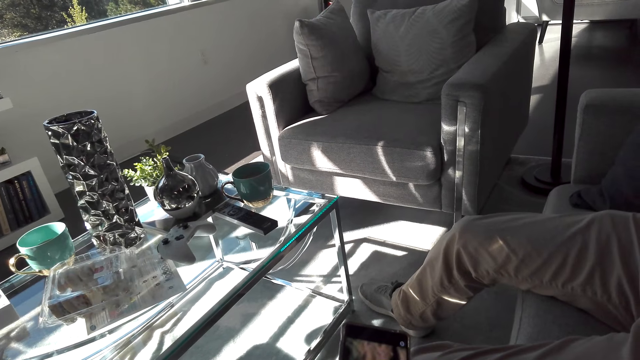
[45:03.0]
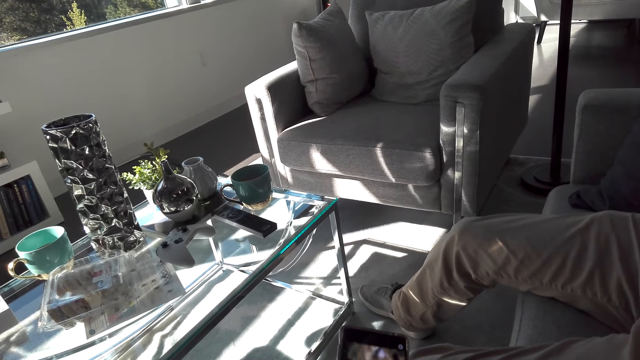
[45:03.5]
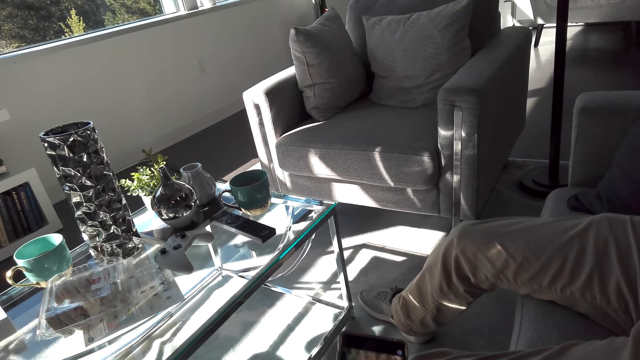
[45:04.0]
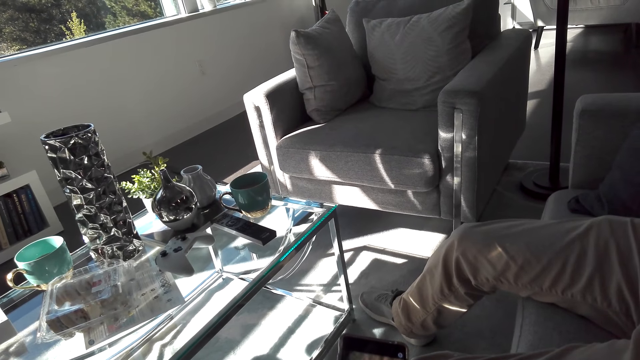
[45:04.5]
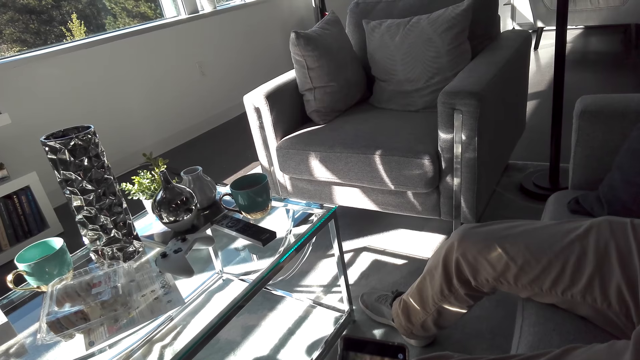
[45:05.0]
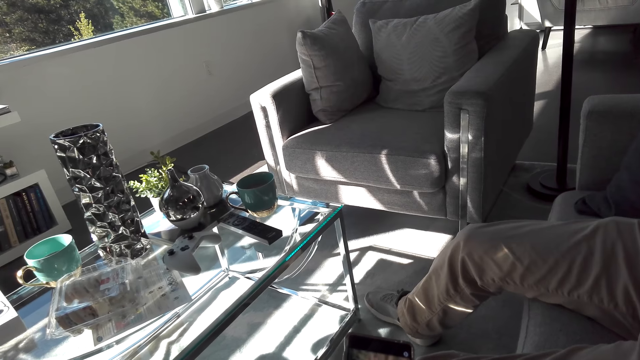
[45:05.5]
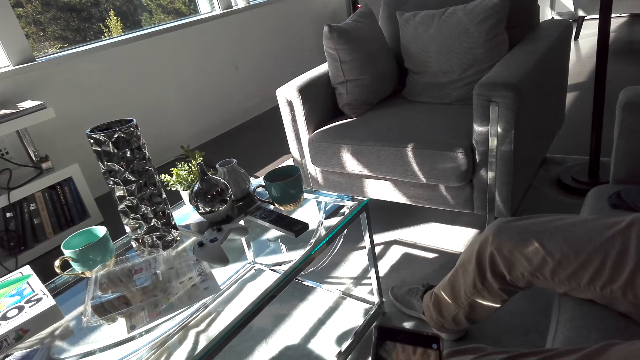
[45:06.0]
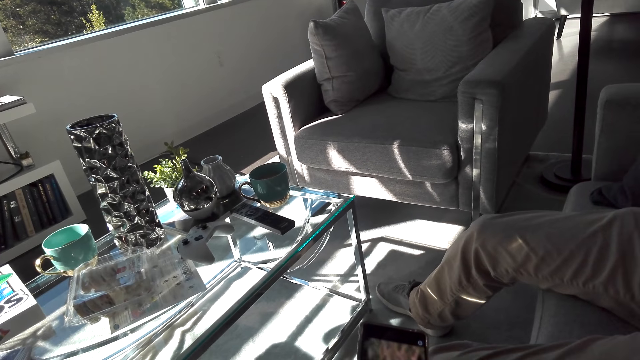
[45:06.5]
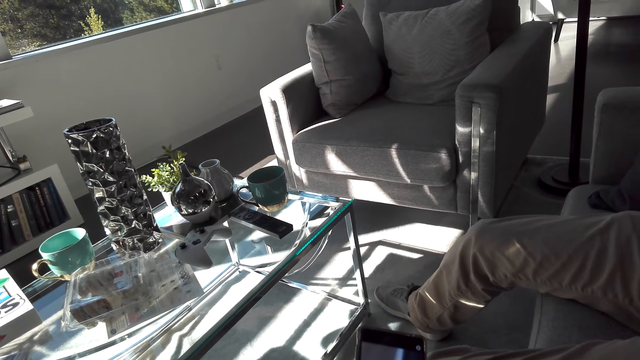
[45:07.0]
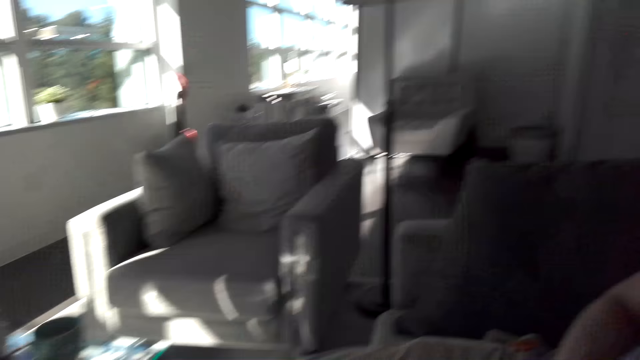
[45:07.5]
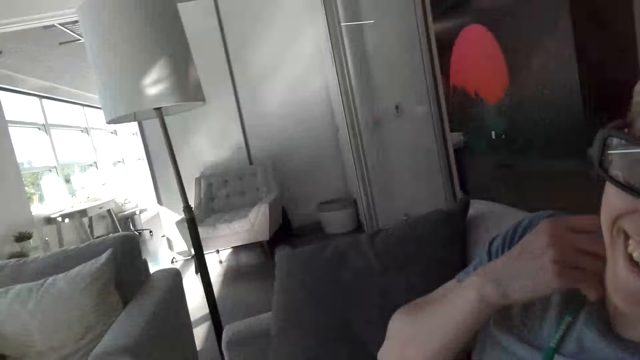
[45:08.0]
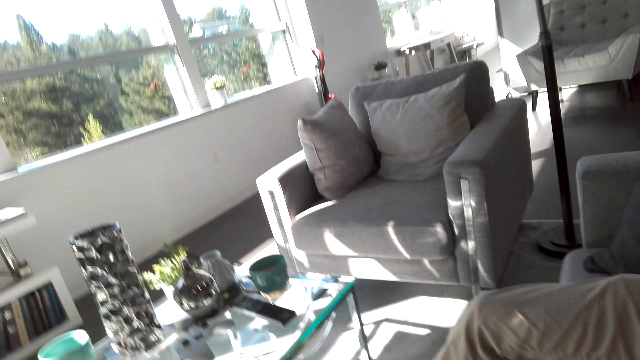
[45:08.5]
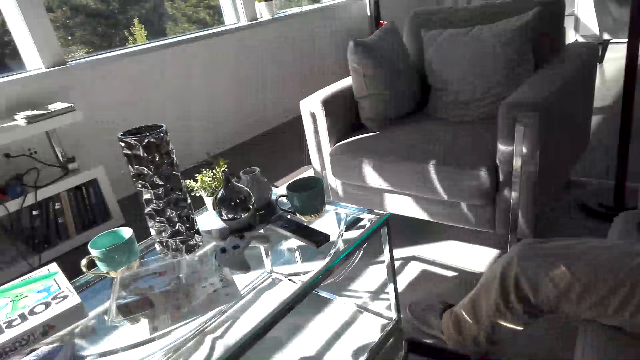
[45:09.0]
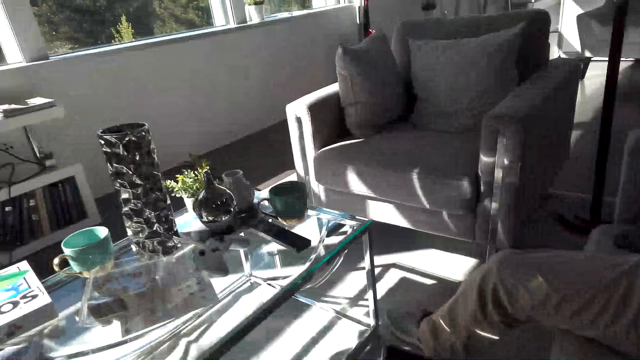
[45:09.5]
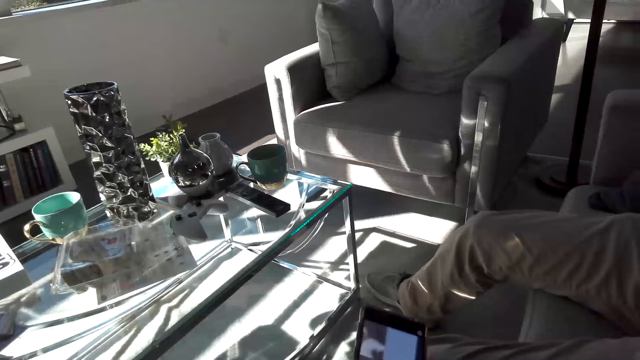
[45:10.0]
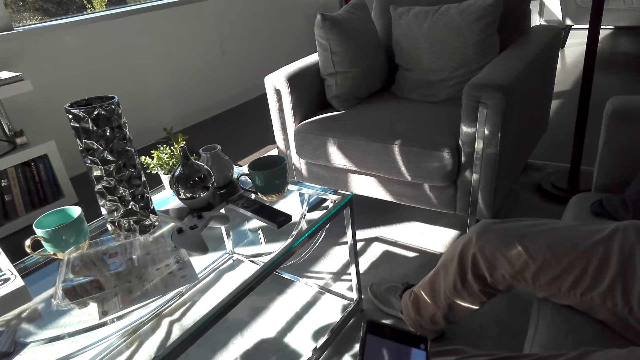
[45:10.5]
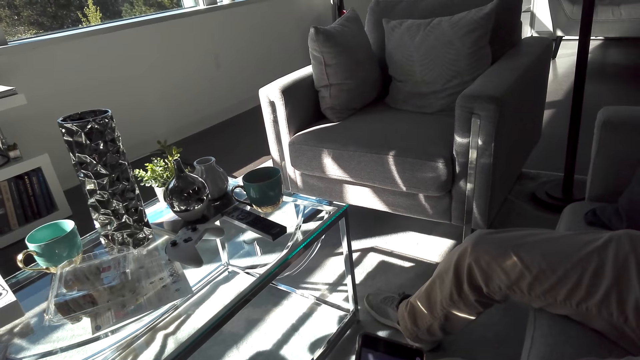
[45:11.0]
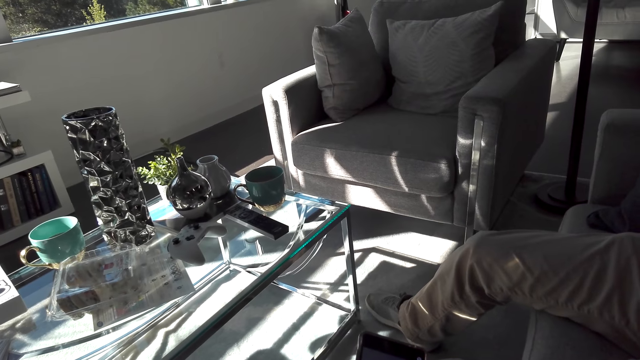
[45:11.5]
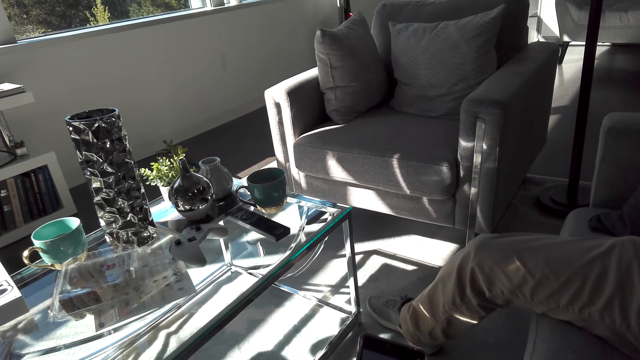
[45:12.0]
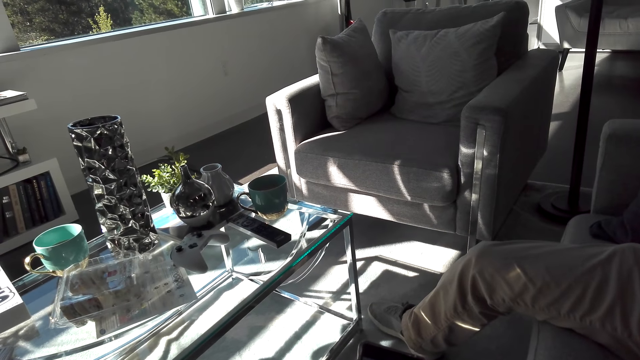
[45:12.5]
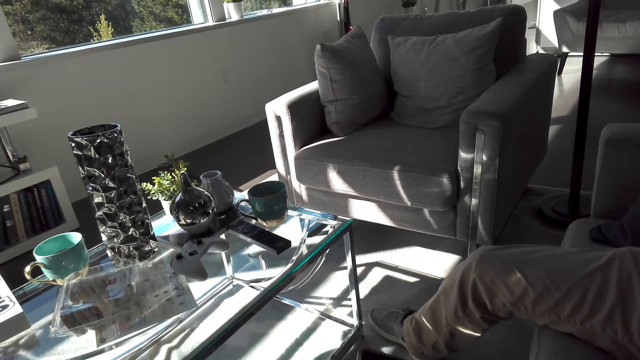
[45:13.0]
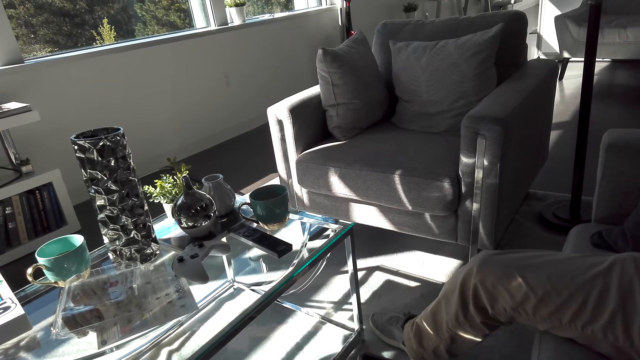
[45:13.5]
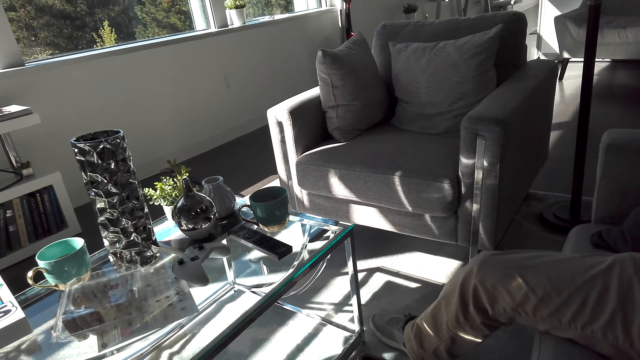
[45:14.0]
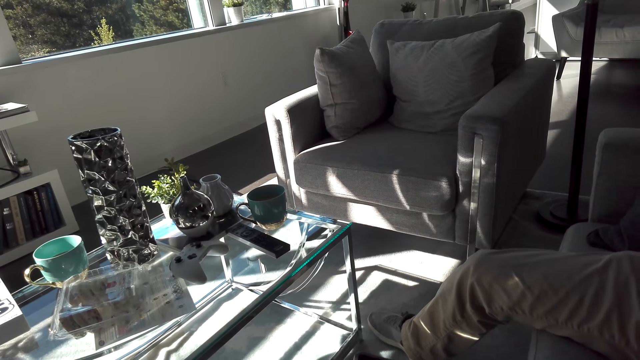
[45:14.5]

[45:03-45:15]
The camera wearer talks to a man. They look around. They watch a video on the phone.

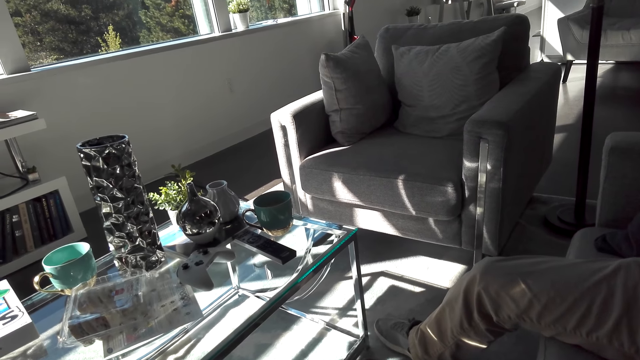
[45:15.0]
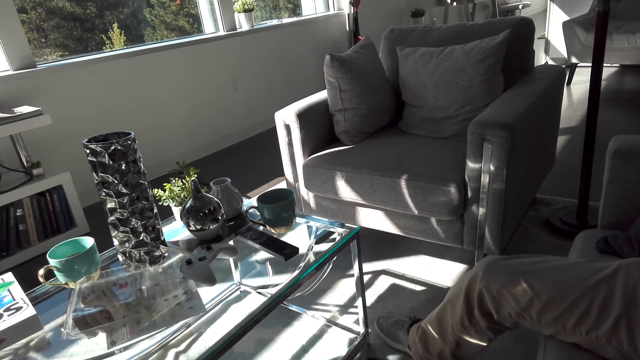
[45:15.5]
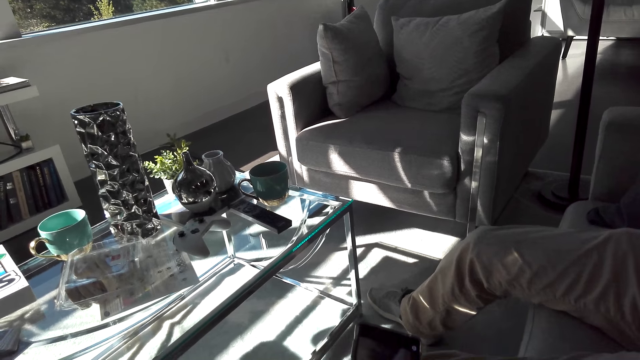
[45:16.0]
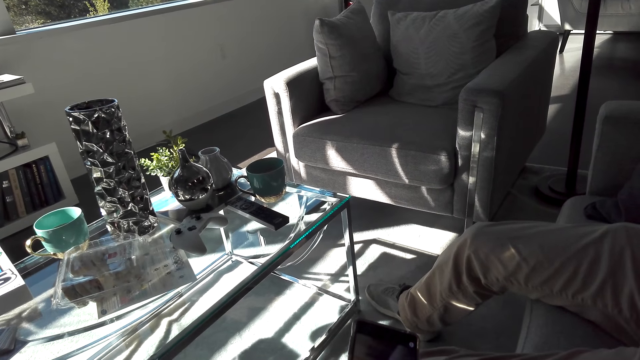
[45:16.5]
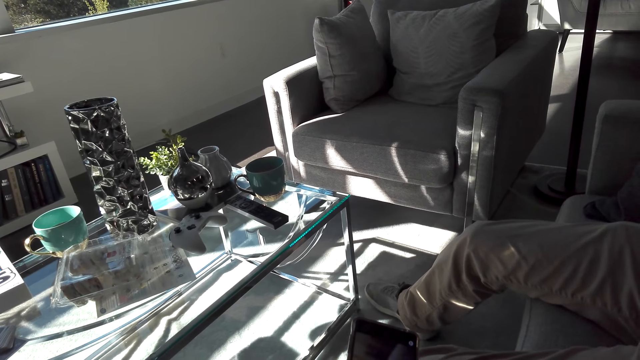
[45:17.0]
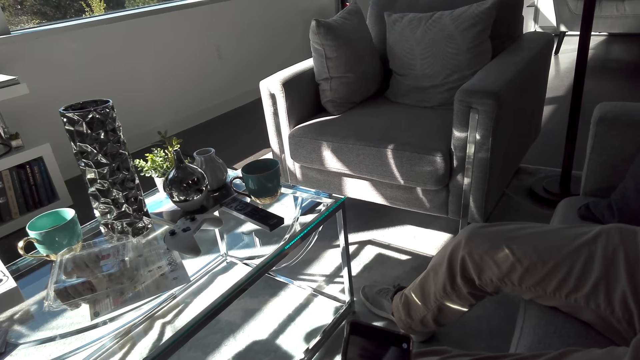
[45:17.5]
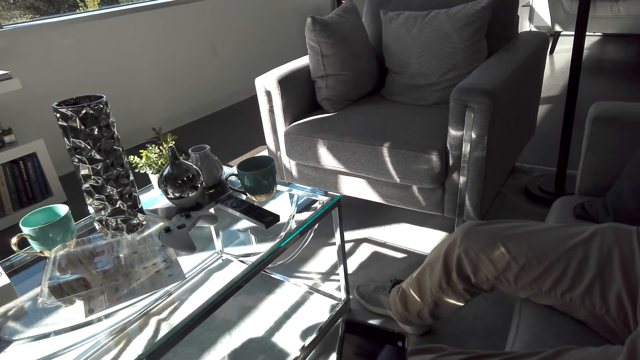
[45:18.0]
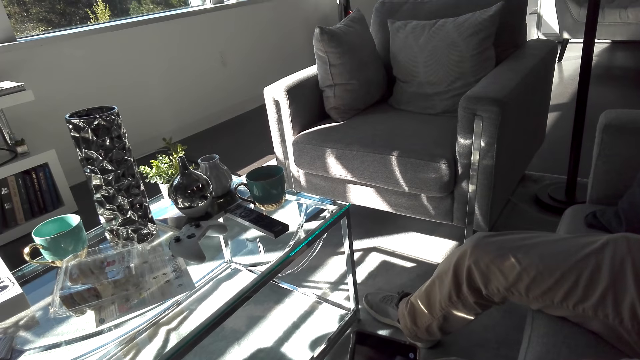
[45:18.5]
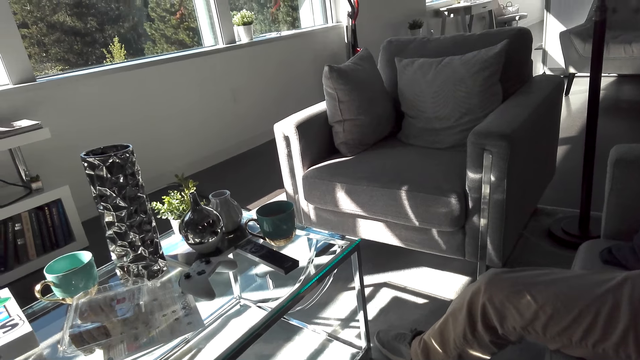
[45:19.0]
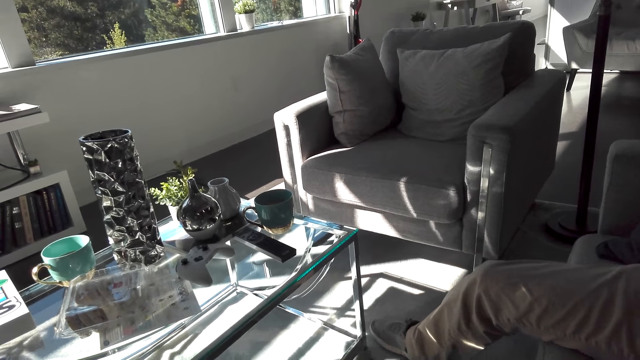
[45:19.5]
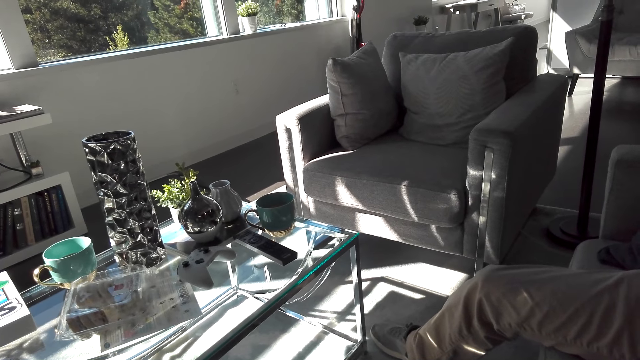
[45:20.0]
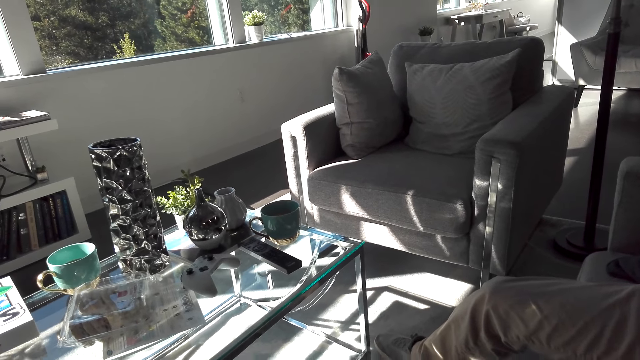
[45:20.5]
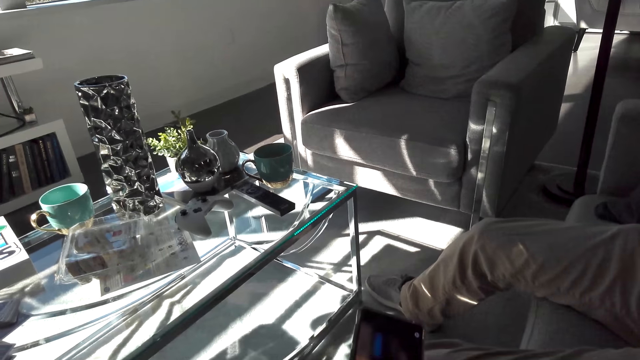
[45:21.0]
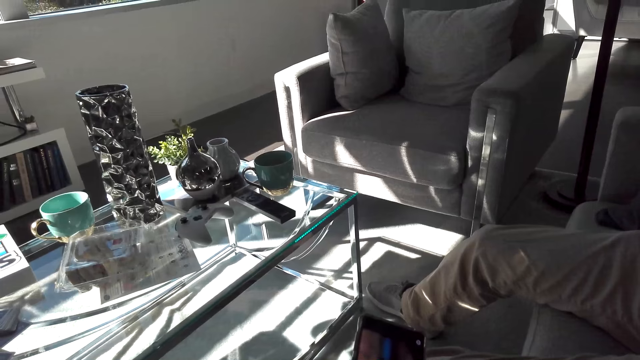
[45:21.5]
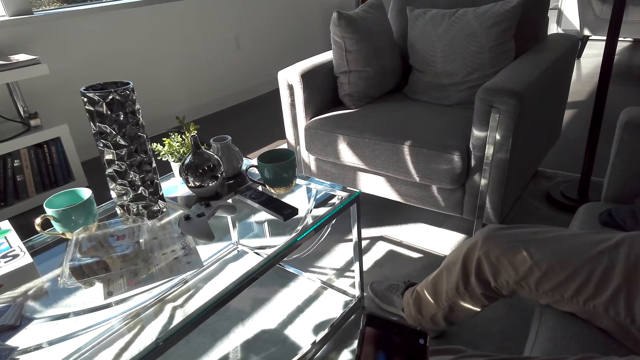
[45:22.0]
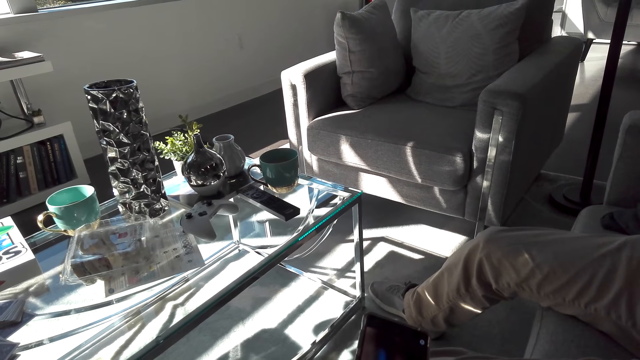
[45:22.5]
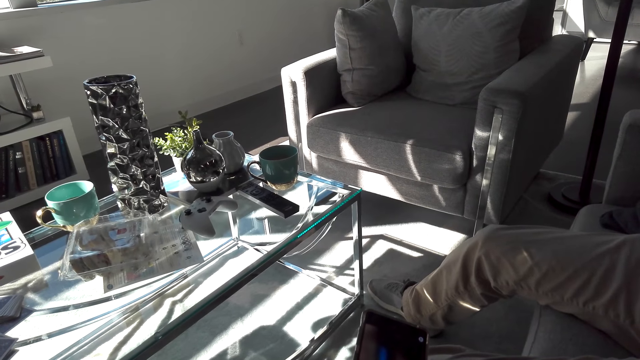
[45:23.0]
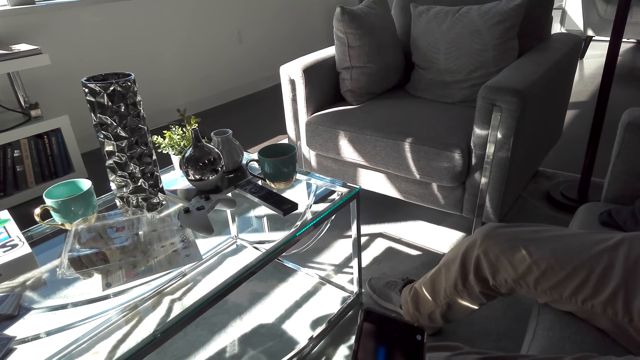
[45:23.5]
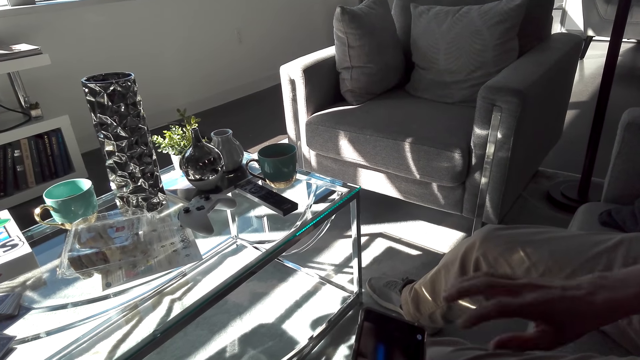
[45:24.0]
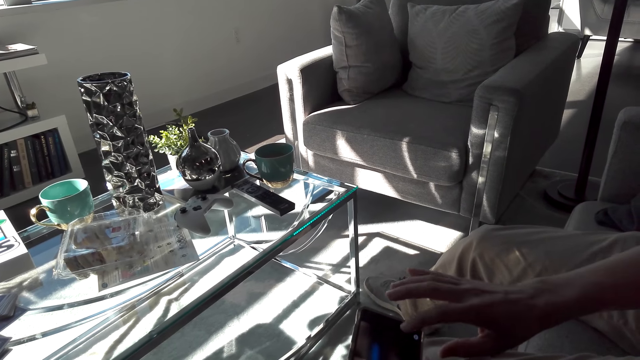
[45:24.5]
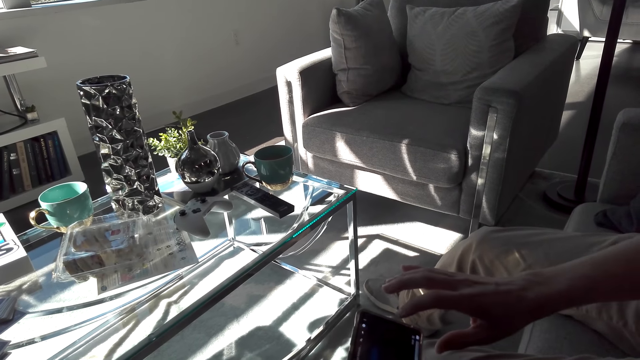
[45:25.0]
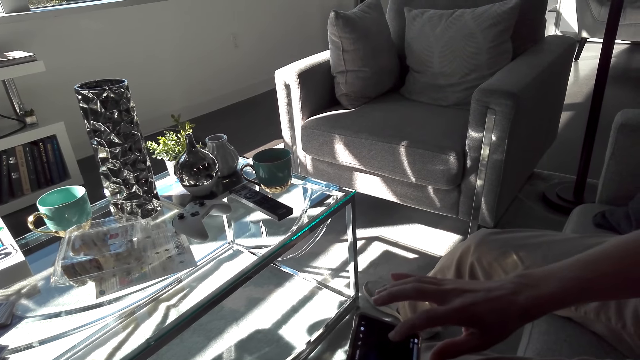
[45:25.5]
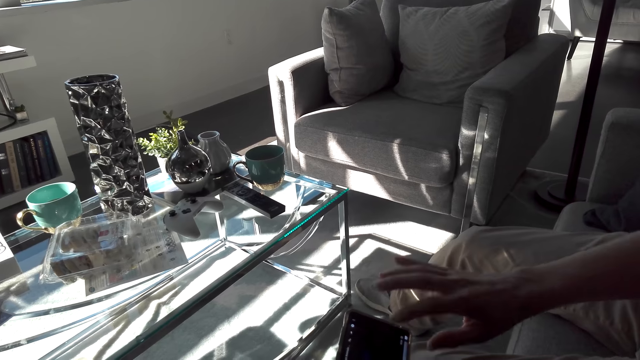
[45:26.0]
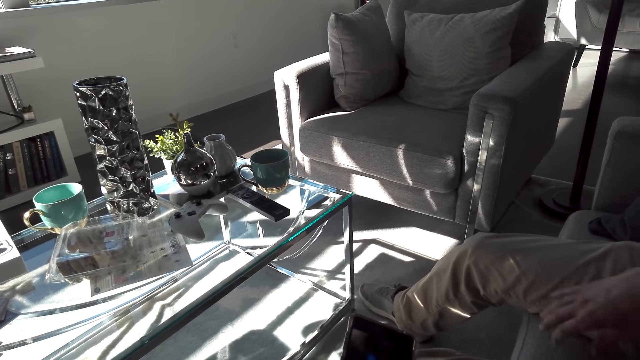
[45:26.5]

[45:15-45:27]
A man converses with the camera wearer. The camera wearer talks to the man. The man puts his hand over the phone. The man touches the phone.
